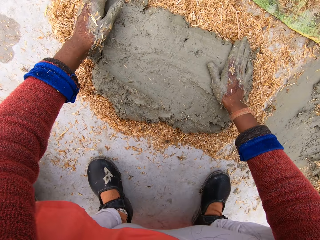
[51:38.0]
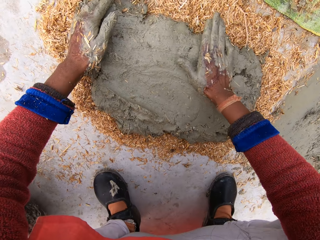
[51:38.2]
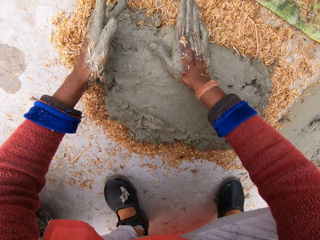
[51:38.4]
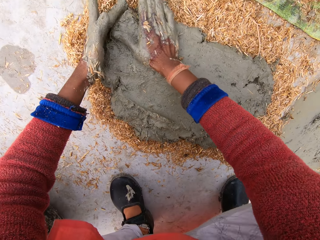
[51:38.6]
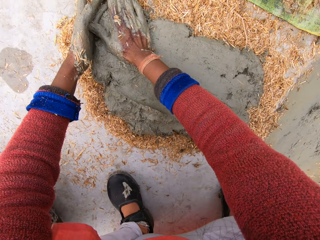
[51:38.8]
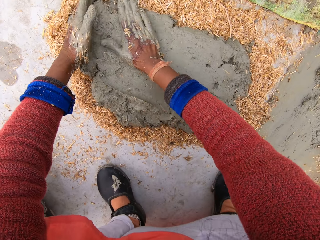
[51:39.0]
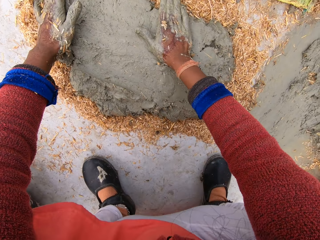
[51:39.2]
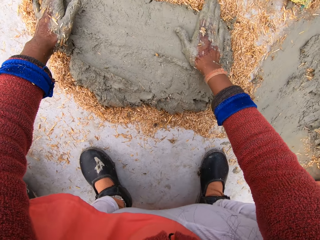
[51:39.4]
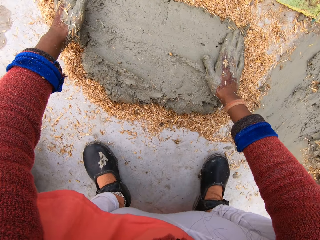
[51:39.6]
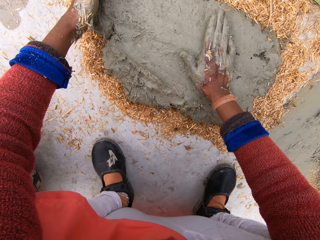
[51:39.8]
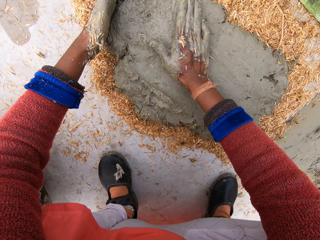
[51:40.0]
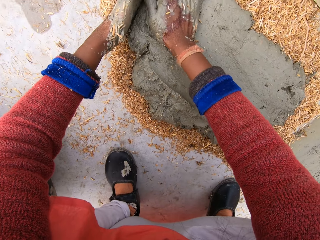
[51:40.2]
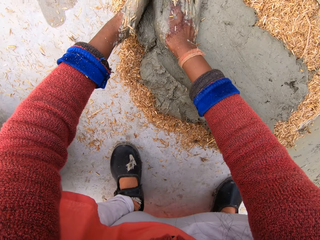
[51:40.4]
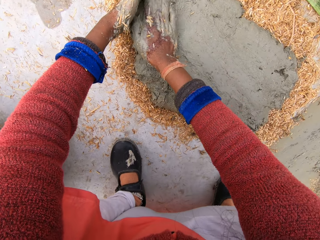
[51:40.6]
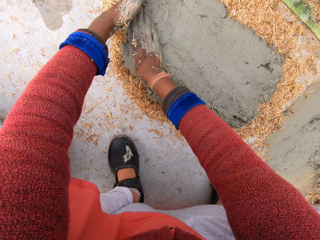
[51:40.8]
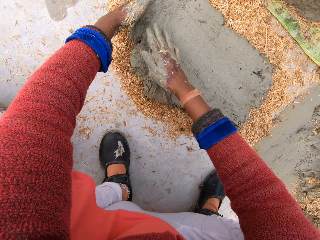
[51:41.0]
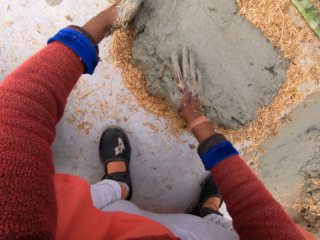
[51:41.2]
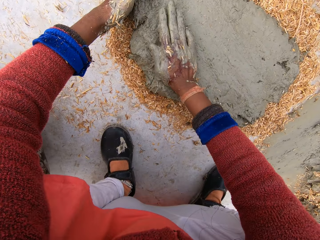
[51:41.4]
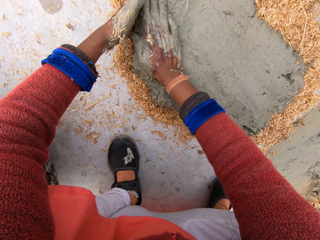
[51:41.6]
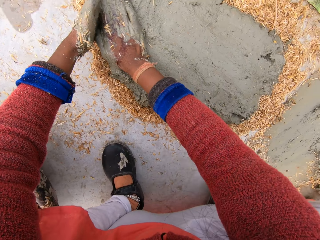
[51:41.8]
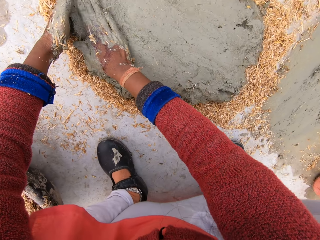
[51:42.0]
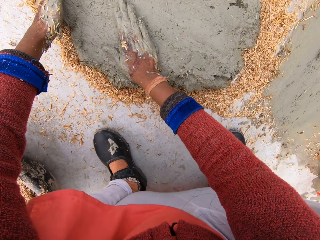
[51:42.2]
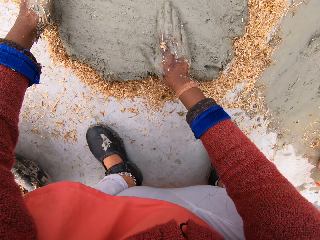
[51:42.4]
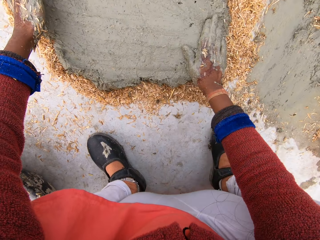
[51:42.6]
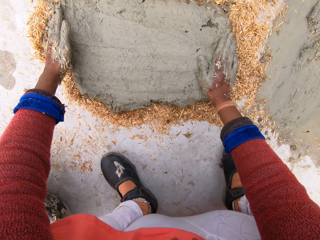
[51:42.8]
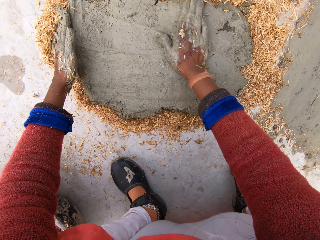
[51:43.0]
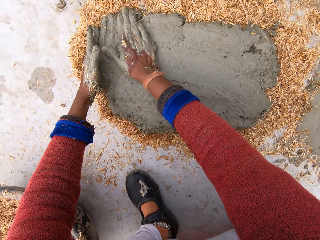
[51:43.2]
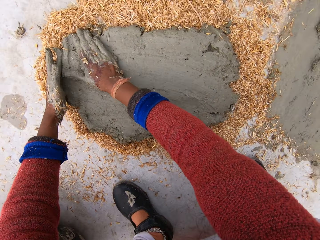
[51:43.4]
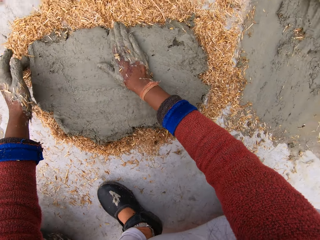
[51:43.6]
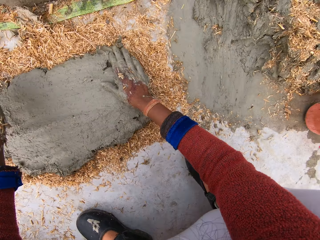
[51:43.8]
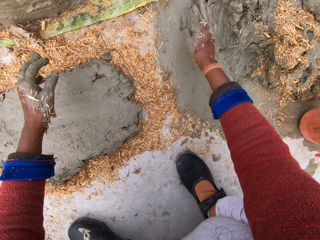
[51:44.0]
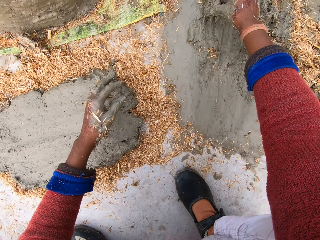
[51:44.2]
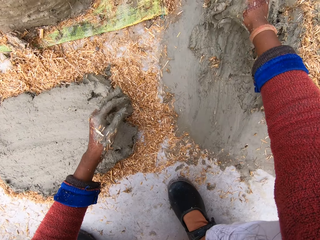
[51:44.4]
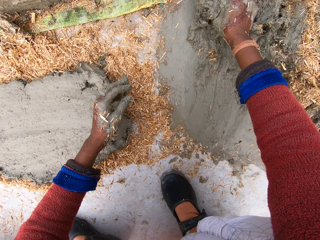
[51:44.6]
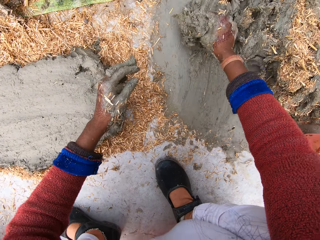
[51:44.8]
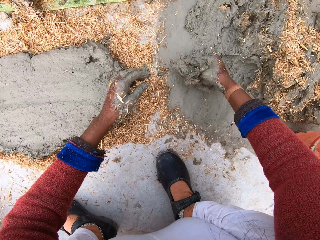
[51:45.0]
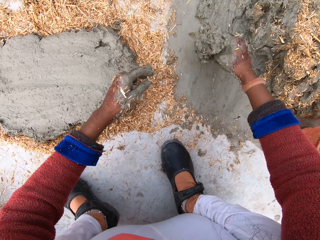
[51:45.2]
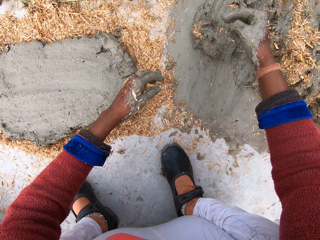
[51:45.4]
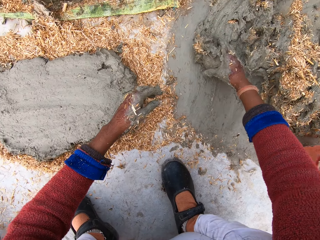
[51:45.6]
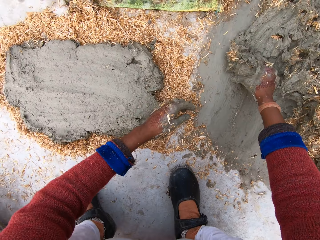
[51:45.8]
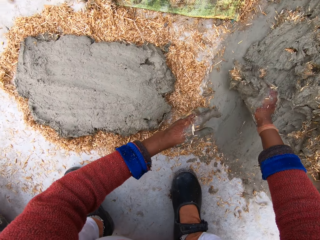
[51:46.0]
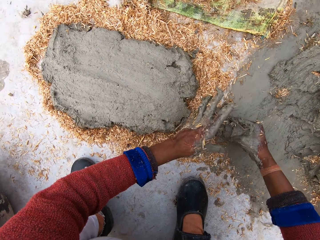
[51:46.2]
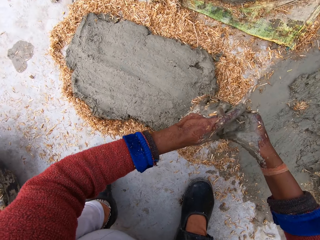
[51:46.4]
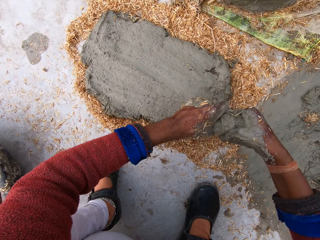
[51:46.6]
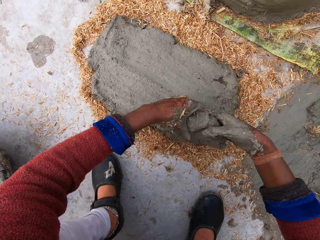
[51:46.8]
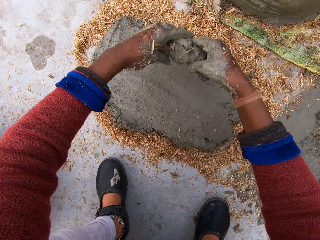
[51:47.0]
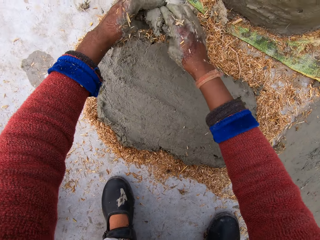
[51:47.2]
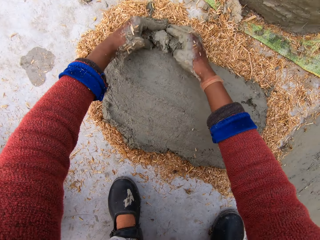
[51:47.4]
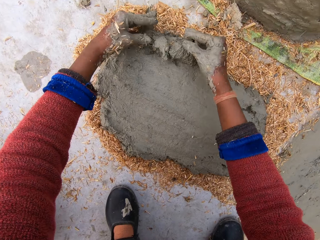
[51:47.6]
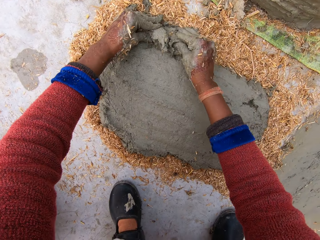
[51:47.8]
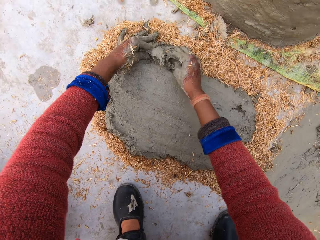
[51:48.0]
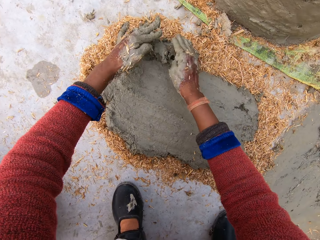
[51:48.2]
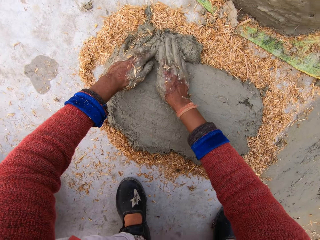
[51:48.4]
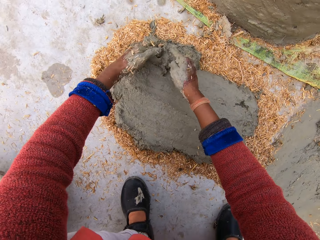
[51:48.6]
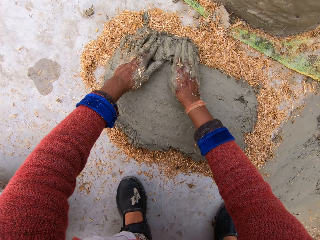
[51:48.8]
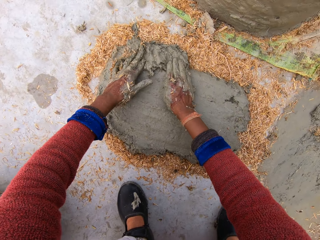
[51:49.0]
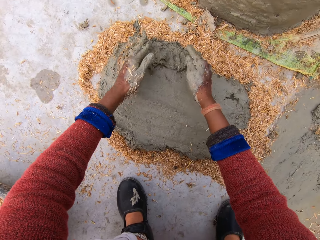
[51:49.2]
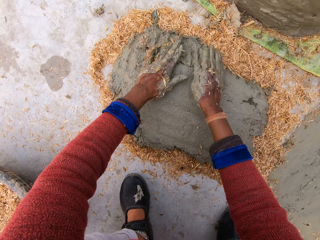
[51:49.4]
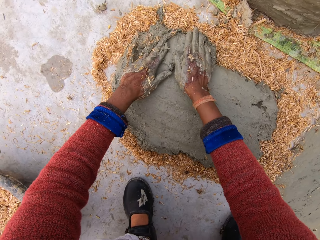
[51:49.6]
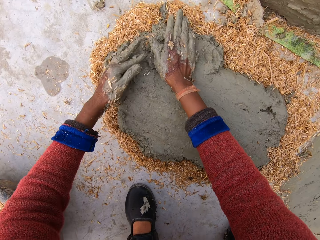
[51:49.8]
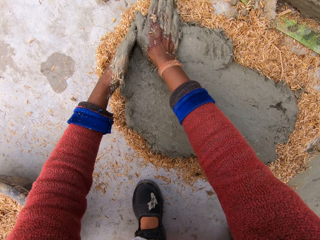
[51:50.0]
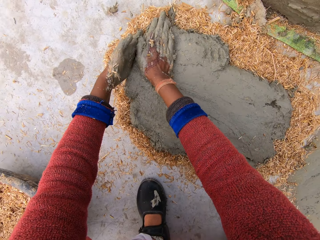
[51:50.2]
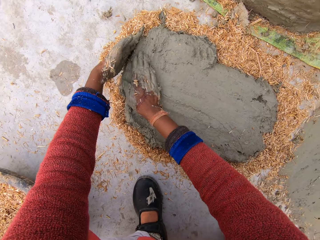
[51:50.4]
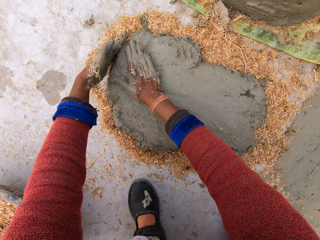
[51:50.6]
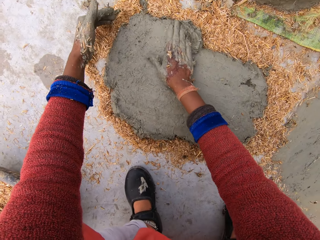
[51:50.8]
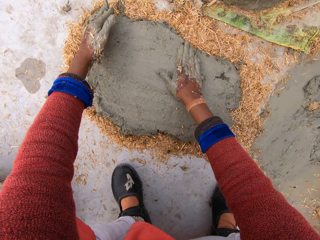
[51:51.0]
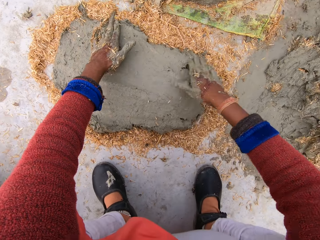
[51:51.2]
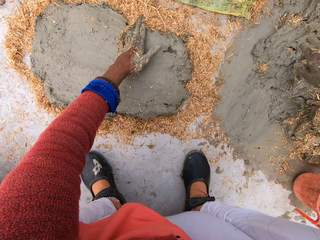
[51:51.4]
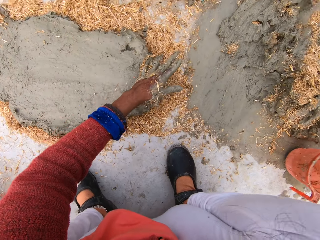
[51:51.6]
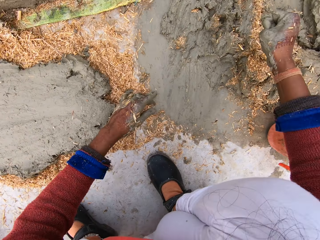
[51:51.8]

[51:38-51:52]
The camera wearer presses clay soil repeatedly. They cut out a portion of clay from the heap of clay. They pull the clay soil and turn the clay soil. They pick up the clay portion. They drop the clay on the sawdust and press the clay on the sawdust. They press the clay soil again. They wipe a hand across the clay soil.

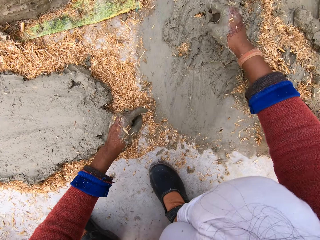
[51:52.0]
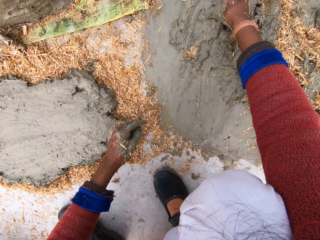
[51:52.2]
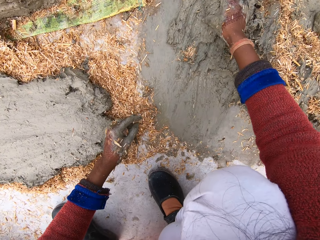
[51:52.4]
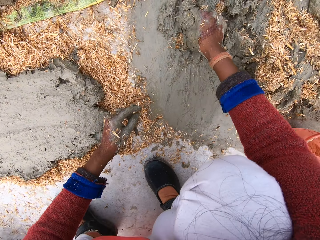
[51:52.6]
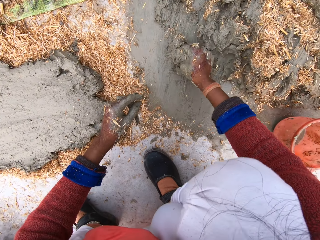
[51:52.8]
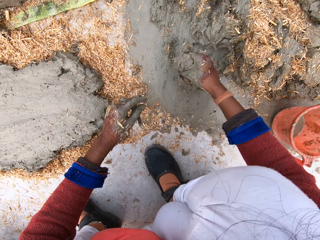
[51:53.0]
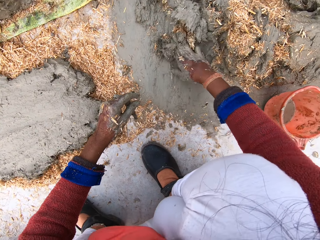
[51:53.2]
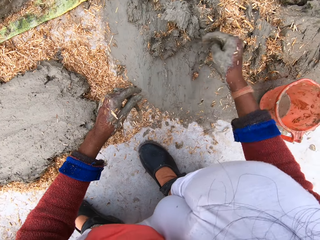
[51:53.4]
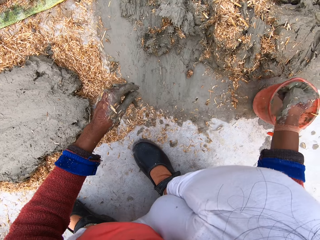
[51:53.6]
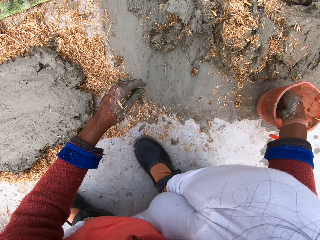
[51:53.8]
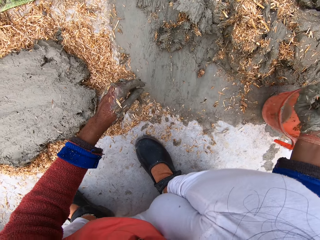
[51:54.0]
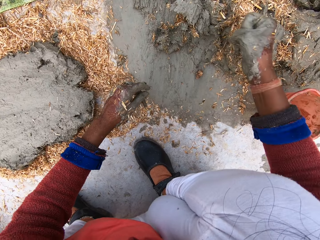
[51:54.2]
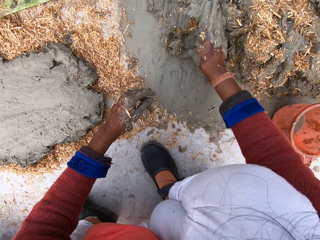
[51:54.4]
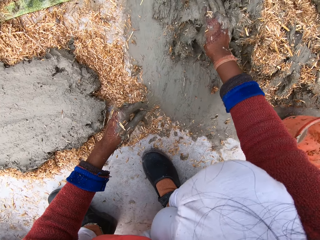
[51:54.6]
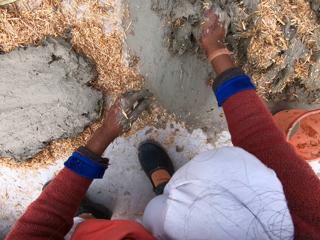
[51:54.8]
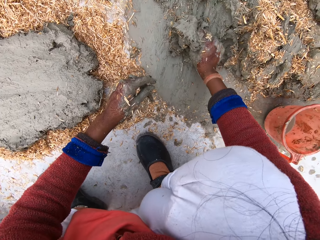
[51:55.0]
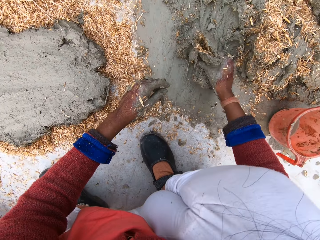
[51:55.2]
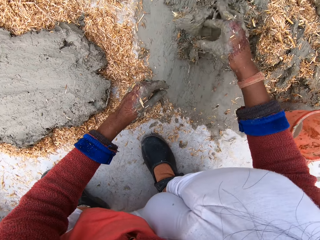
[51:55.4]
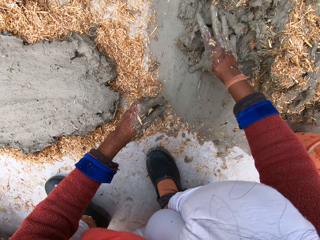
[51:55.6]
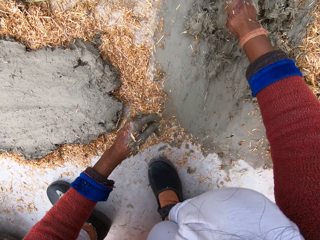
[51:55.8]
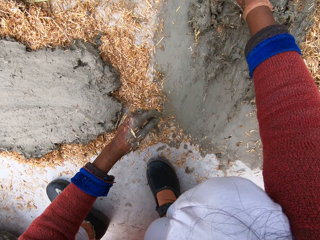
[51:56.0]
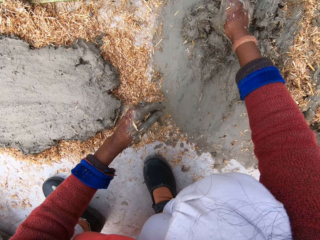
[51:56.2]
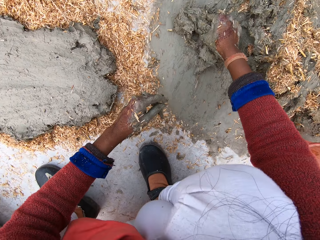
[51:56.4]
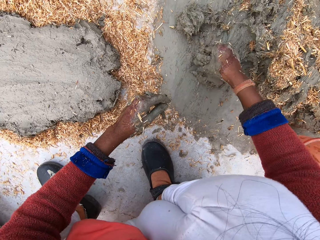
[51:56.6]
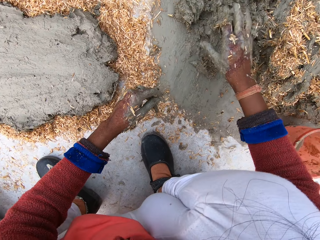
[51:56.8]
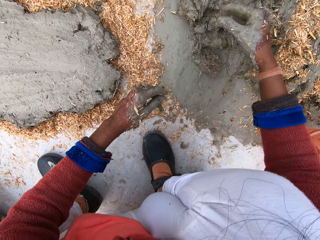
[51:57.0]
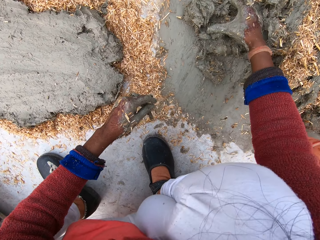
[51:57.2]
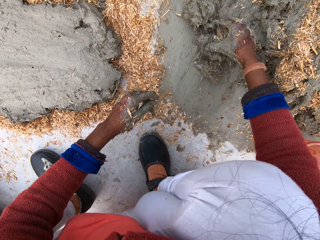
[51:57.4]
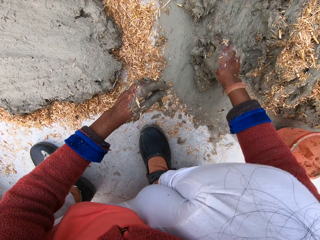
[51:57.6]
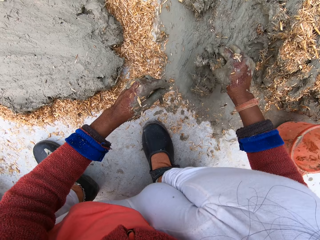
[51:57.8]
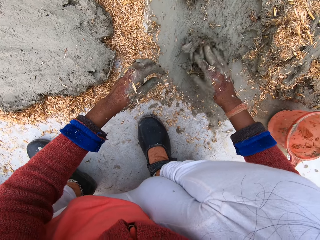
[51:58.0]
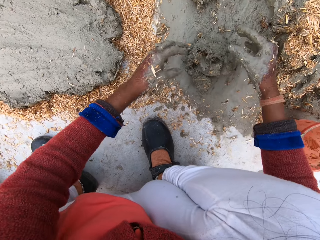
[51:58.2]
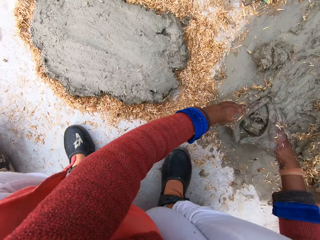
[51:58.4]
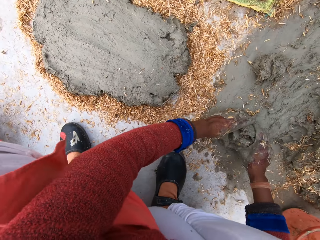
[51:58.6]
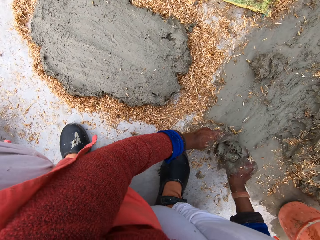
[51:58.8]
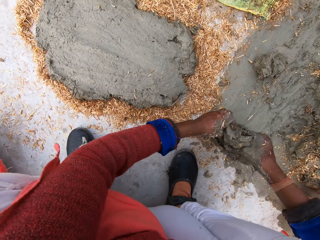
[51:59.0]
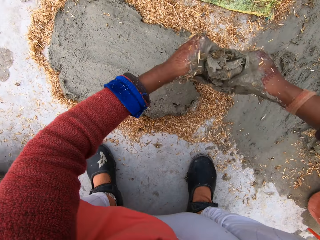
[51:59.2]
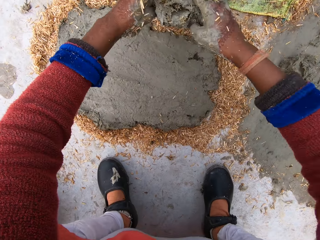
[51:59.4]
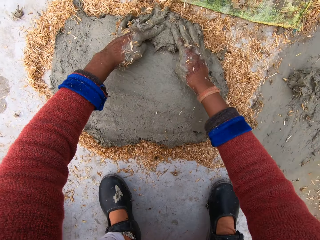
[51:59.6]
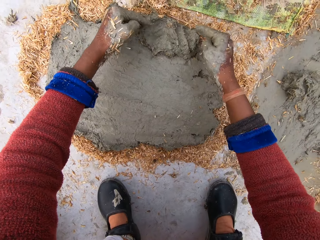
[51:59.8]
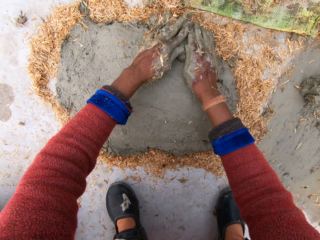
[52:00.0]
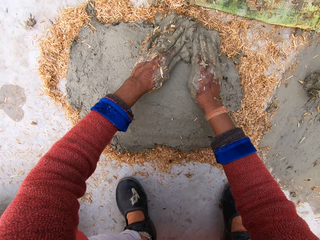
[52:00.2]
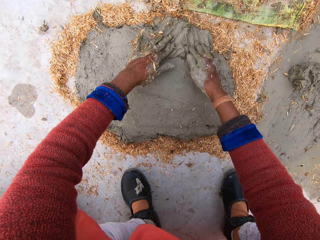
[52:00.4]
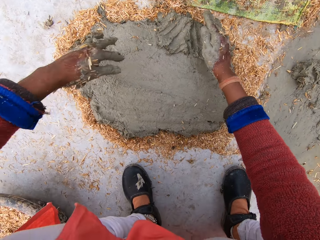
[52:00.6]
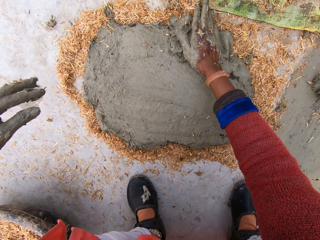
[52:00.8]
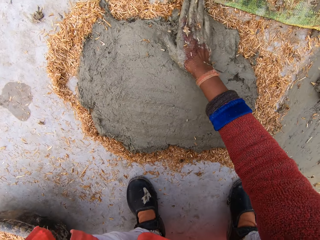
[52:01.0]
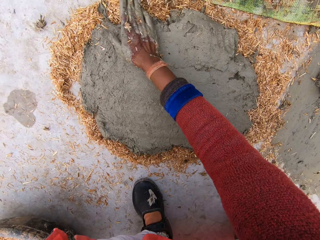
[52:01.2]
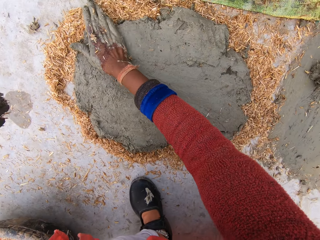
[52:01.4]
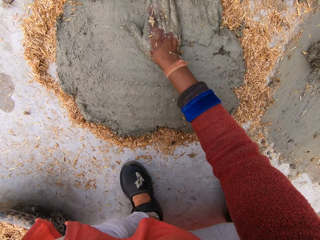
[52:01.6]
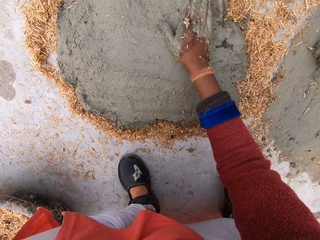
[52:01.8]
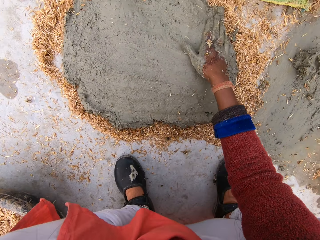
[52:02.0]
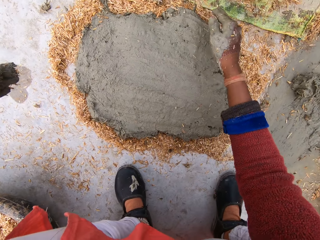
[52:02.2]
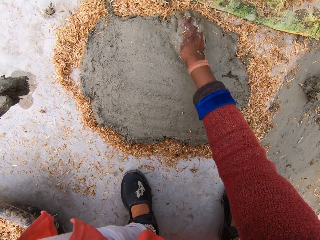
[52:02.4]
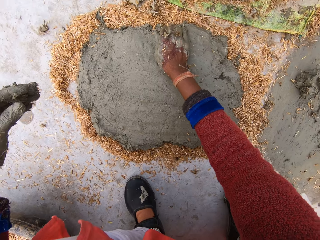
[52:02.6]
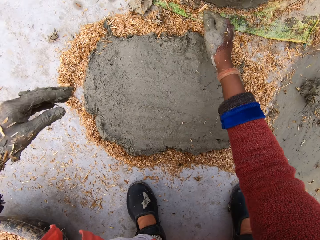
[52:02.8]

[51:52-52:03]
The camera wearer cuts out a portion of clay from the heap of clay. She pulls clay soil and turns the clay soil. She dips her right hand into the cup of water on the floor. She scoops water from the cup on the floor with her right hand. She sprinkles water on the clay. She mixes the clay with her right hand. She pulls the clay soil. She pulls the clay soil again. She turns the clay soil. She picks up the clay. She drops the clay on the sawdust and presses the clay on the sawdust. She wipes a hand across the clay soil. She wipes a hand across the clay soil again.
